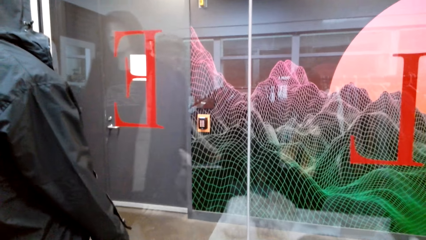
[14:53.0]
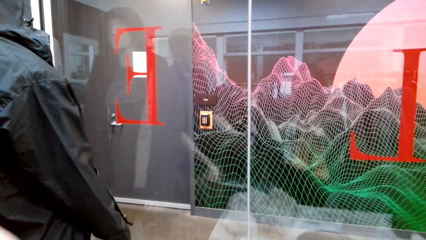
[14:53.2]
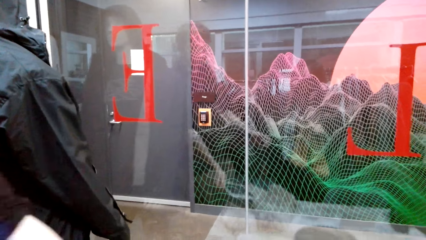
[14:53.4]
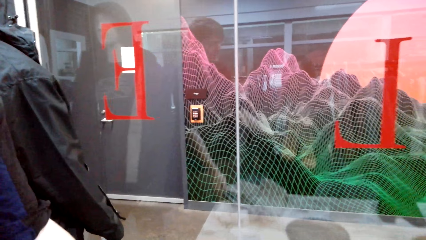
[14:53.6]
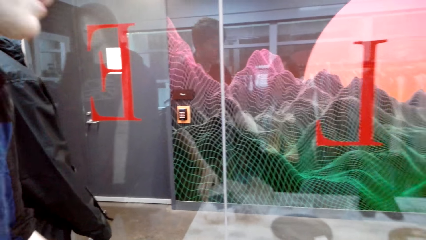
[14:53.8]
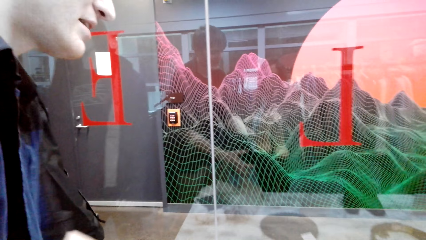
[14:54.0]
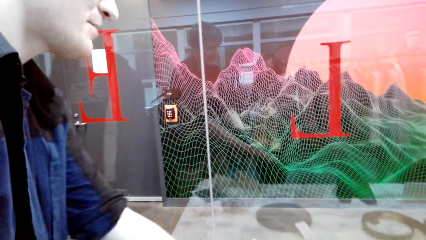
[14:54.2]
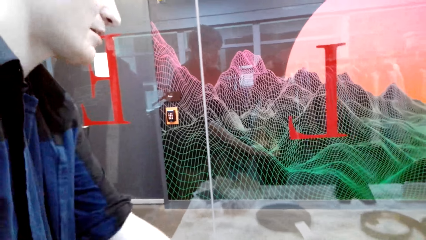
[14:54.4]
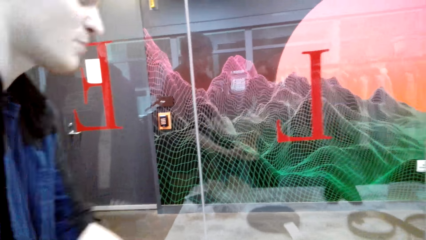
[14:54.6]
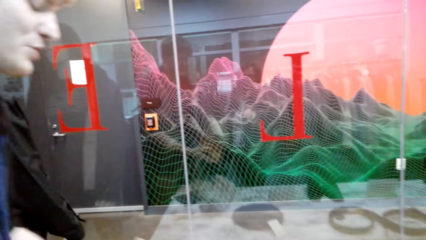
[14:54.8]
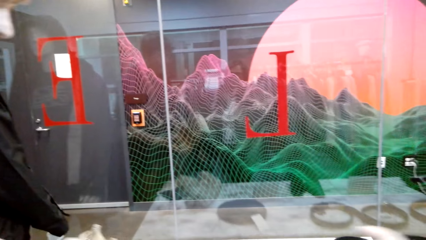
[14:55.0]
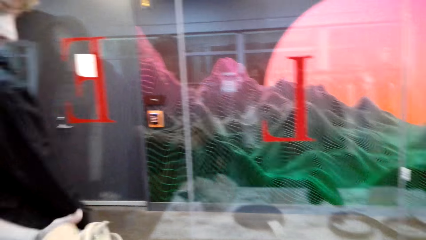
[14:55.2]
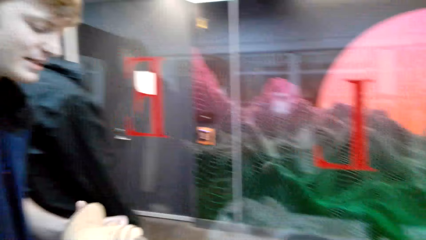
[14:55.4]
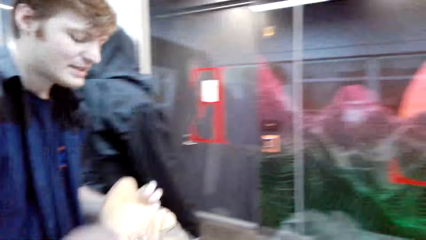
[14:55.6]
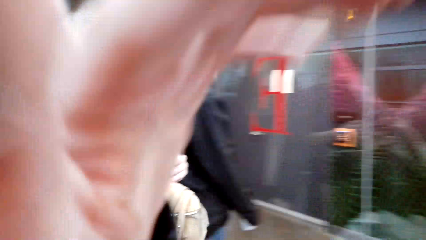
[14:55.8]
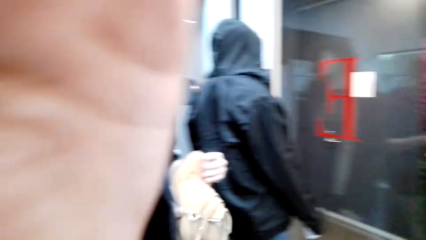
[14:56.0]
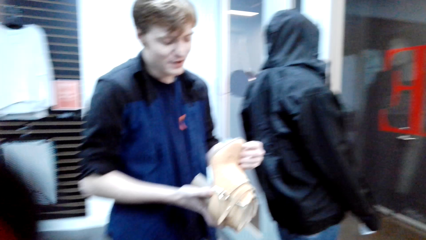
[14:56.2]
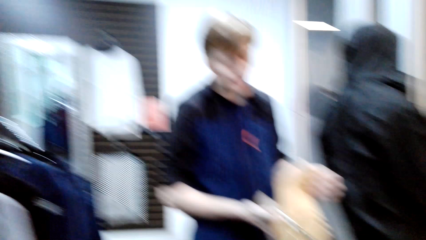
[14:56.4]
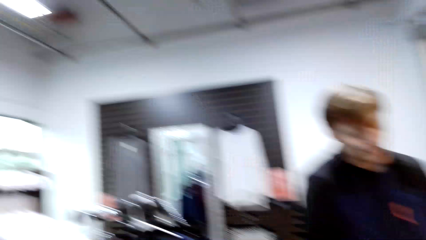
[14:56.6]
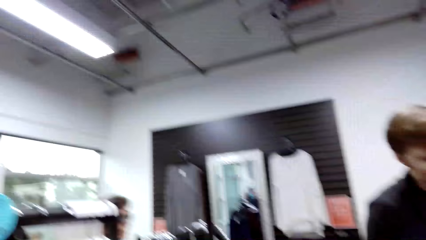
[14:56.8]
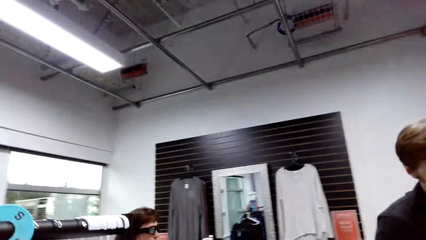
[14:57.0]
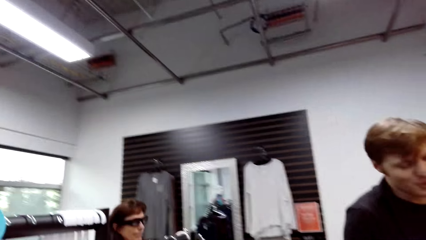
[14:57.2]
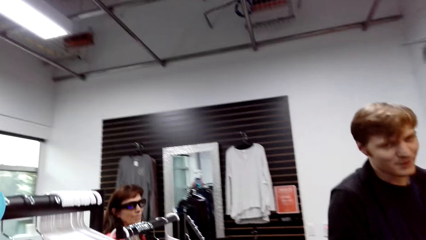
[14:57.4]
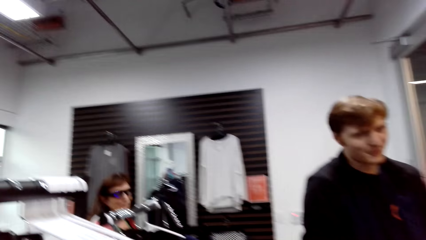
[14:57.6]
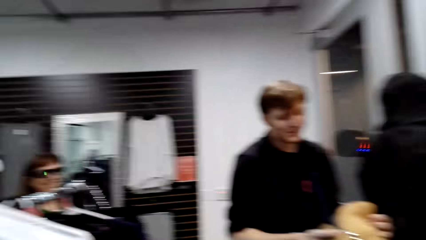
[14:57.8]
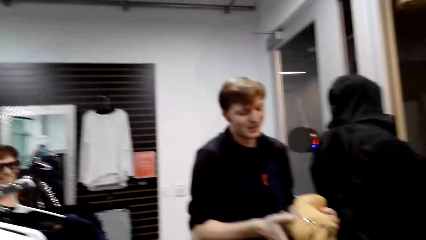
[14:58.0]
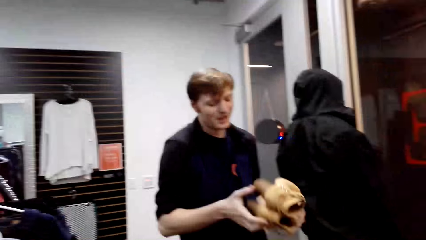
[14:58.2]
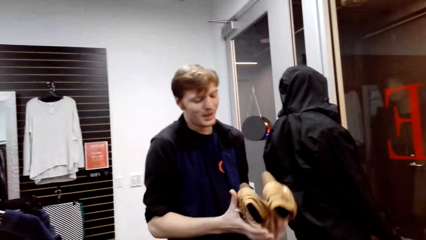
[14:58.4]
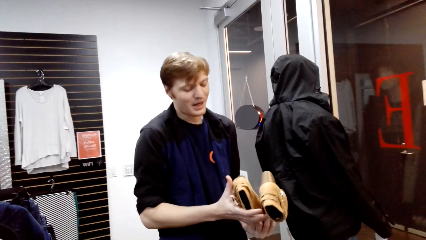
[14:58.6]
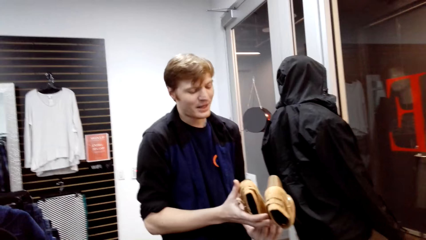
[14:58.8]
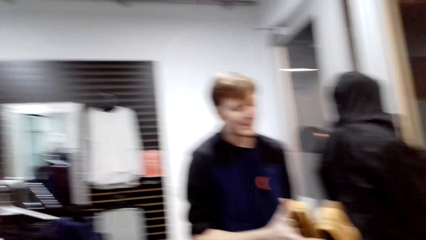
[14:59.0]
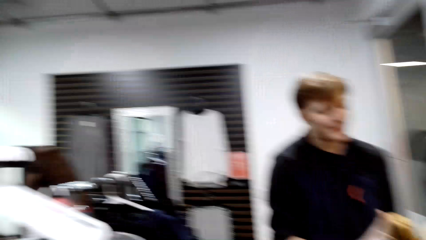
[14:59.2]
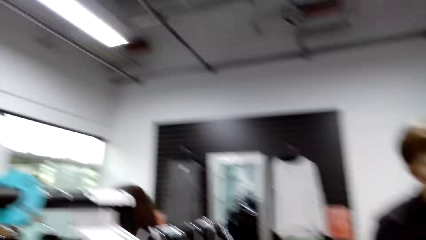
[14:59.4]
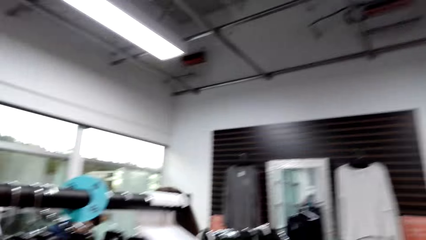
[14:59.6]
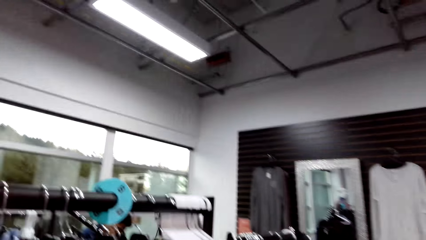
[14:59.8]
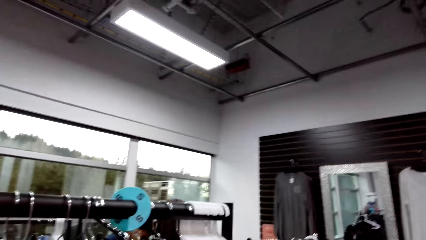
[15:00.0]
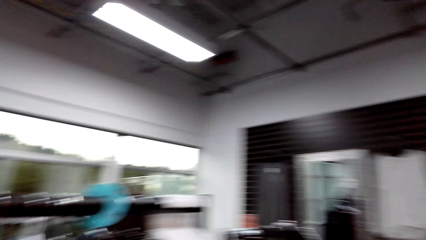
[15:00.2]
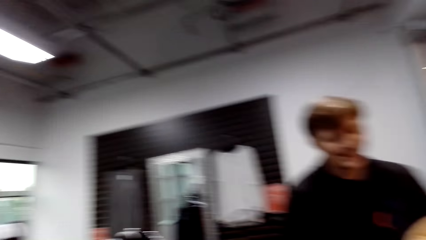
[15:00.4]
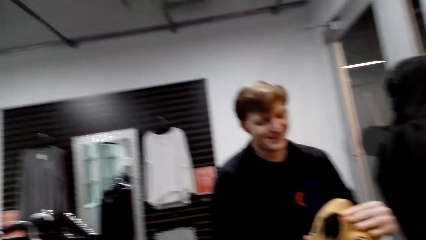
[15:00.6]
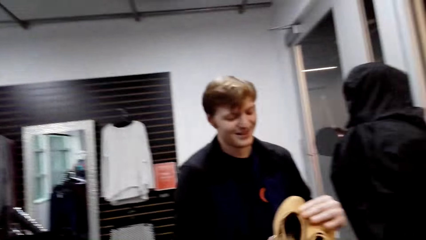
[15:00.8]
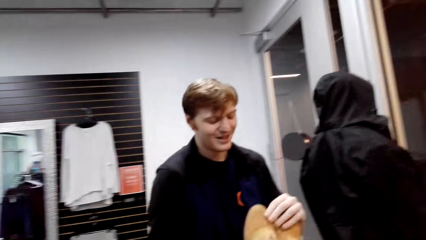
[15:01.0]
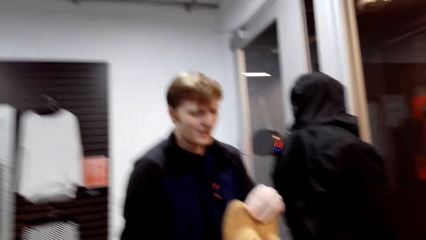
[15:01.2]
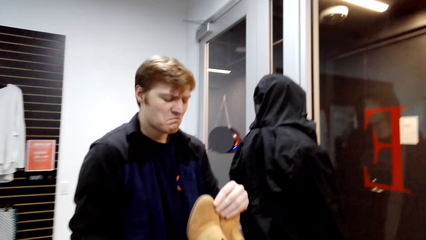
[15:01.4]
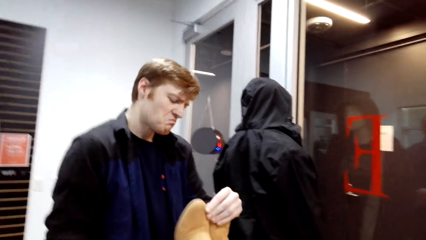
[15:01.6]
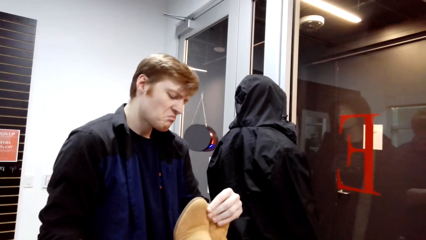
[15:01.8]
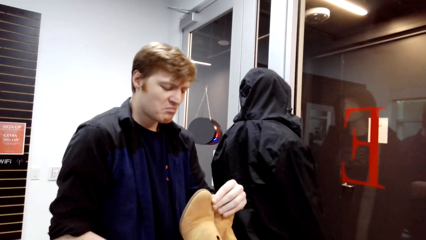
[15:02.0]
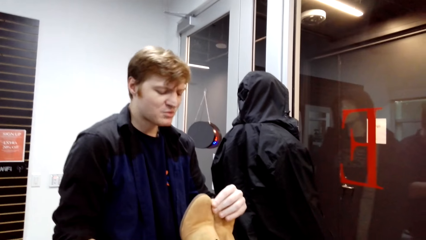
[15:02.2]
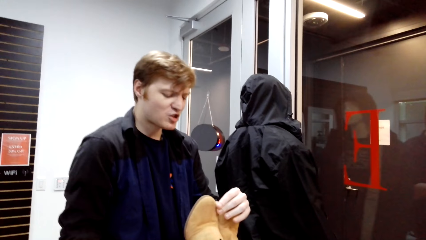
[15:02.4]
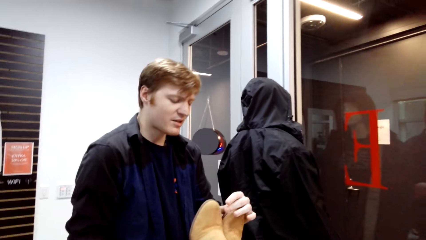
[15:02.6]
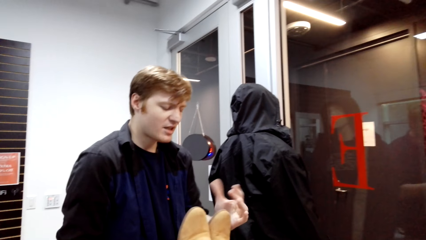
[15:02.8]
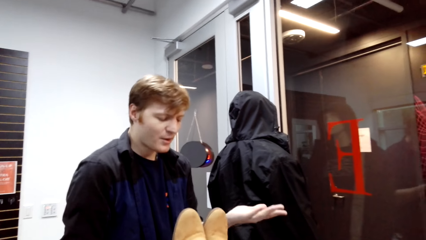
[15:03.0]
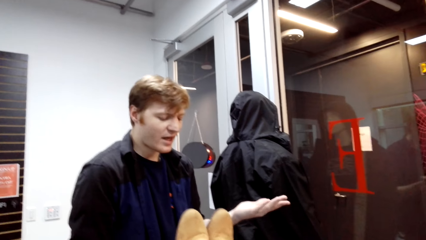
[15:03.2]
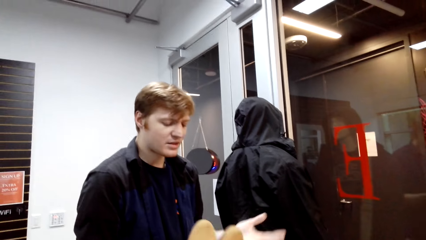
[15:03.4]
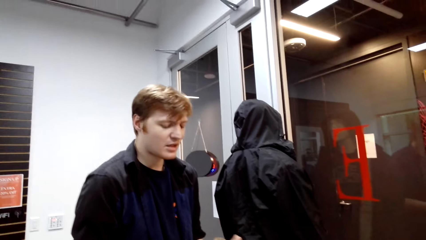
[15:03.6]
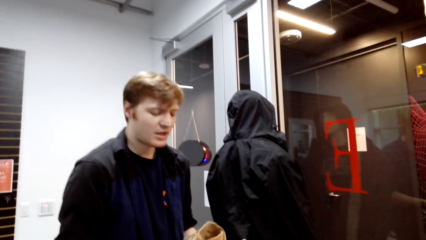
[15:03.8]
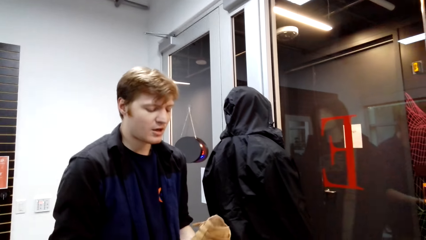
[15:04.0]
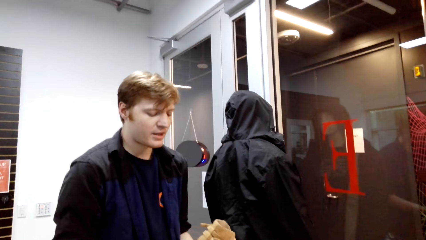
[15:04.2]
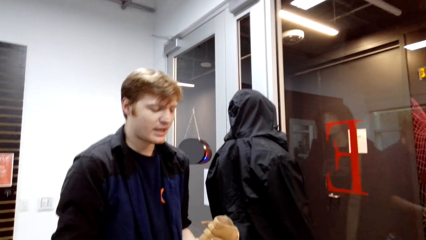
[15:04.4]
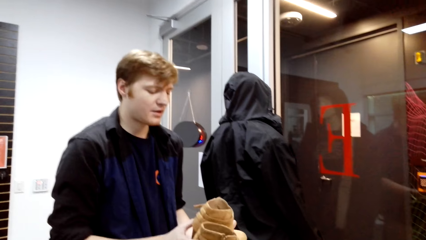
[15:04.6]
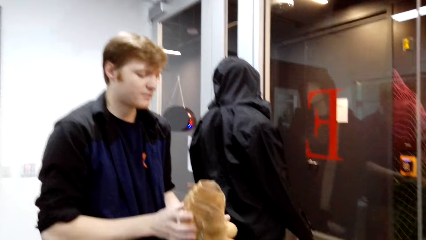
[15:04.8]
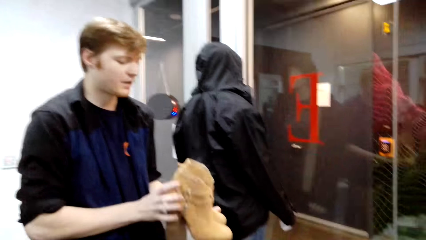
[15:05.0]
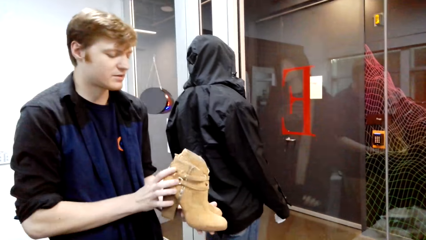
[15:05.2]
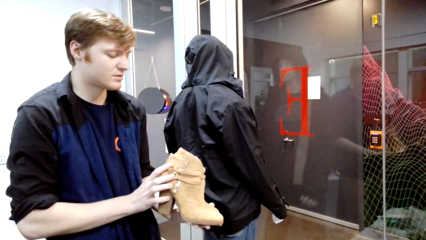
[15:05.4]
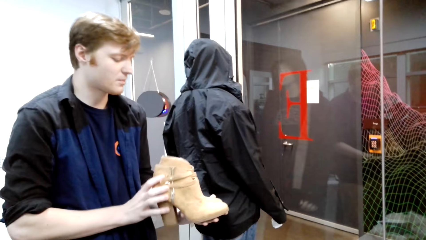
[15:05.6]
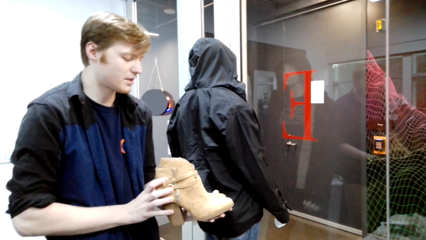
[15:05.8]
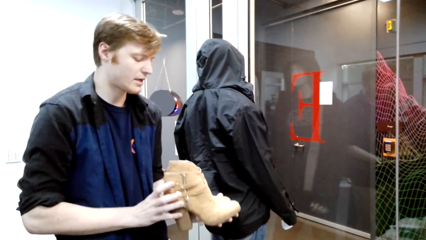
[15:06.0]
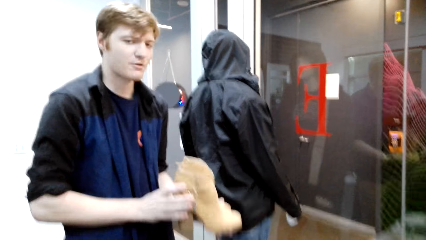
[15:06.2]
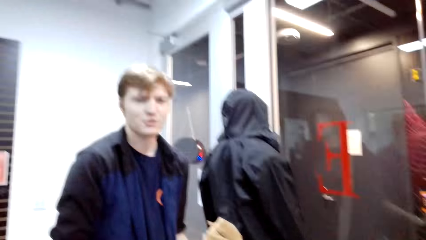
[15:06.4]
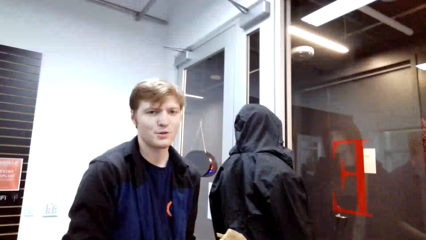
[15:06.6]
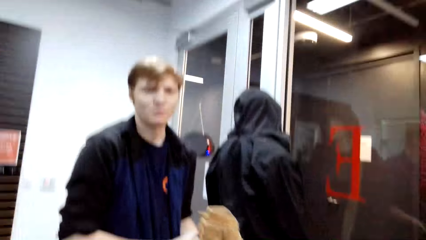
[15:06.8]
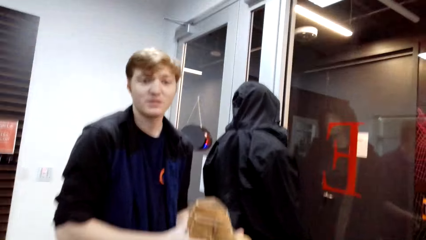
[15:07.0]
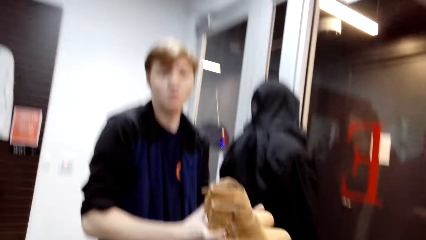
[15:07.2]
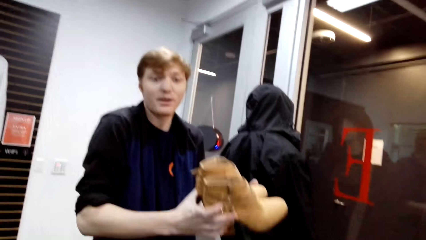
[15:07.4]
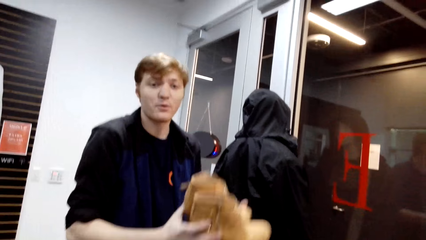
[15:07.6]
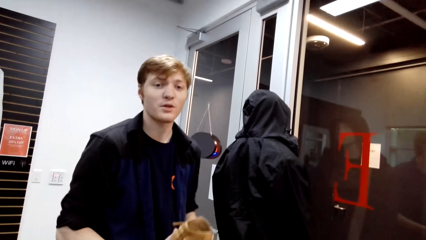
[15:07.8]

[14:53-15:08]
A man puts down a tablet. The man picks up a shoe. The man inspects the shoes. The man talks with the camera wearer.
